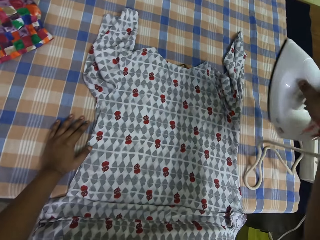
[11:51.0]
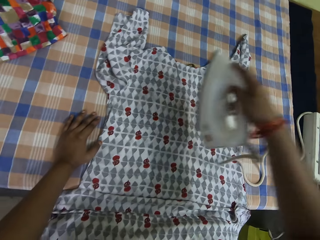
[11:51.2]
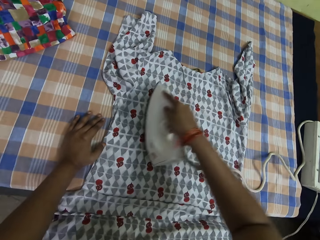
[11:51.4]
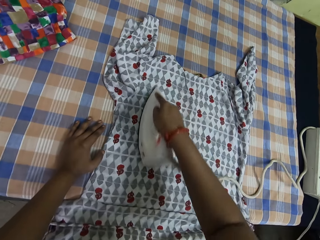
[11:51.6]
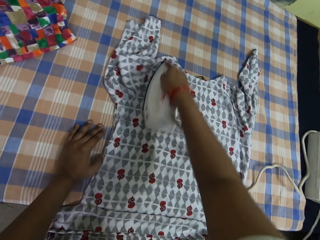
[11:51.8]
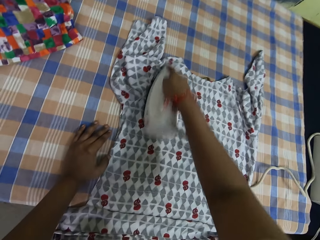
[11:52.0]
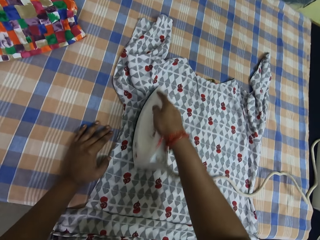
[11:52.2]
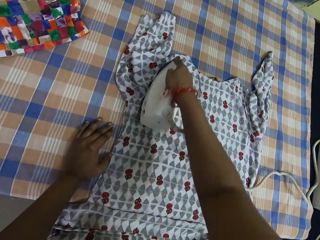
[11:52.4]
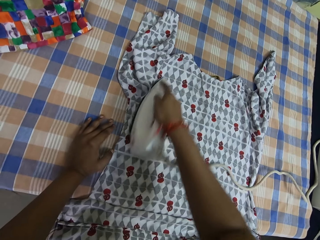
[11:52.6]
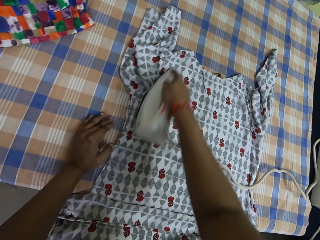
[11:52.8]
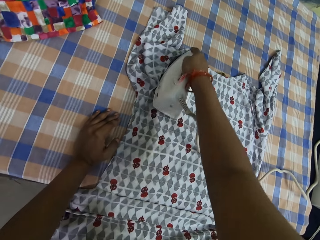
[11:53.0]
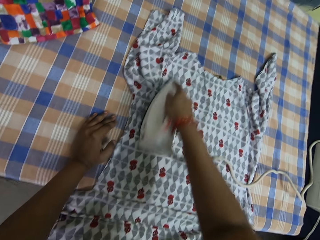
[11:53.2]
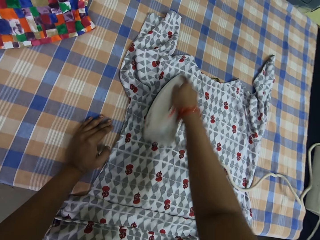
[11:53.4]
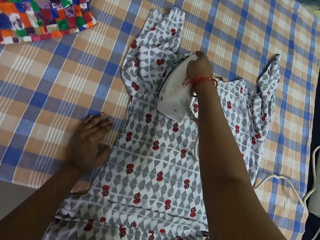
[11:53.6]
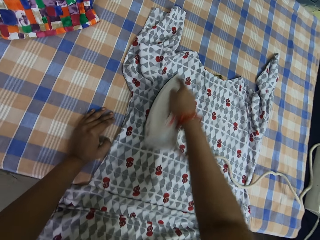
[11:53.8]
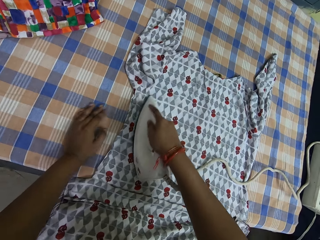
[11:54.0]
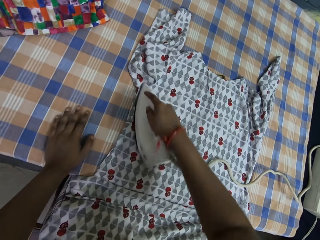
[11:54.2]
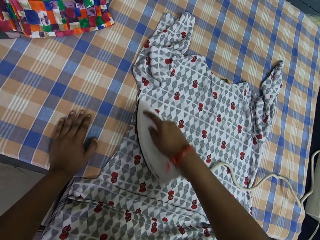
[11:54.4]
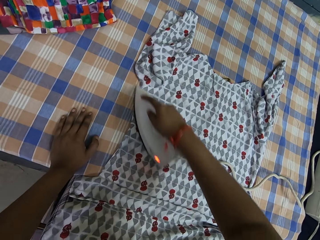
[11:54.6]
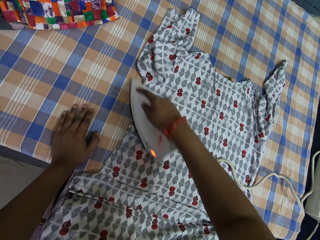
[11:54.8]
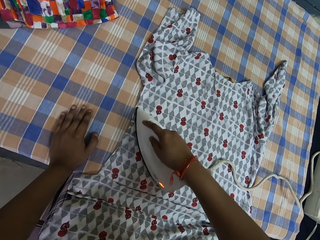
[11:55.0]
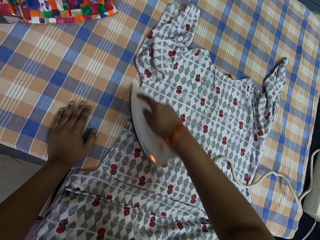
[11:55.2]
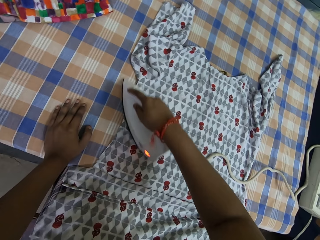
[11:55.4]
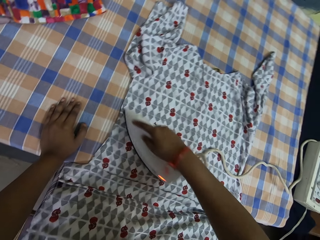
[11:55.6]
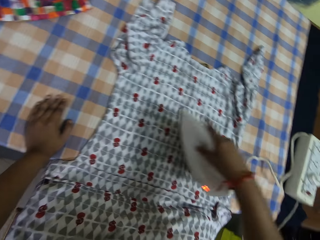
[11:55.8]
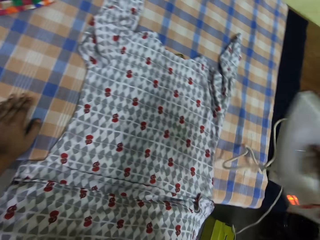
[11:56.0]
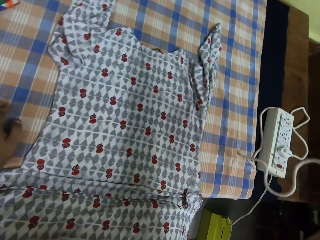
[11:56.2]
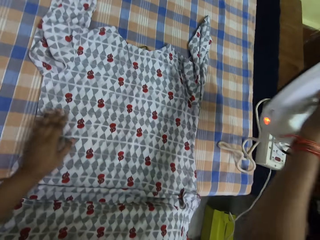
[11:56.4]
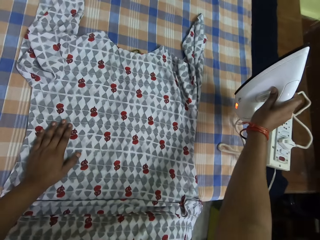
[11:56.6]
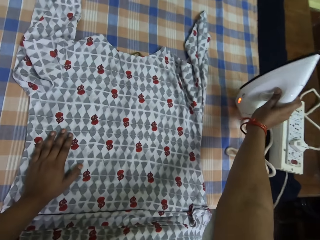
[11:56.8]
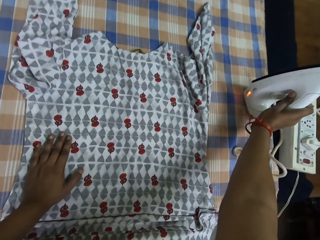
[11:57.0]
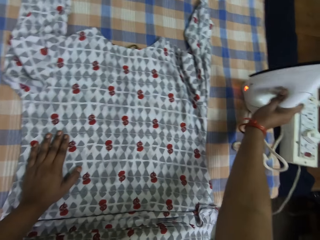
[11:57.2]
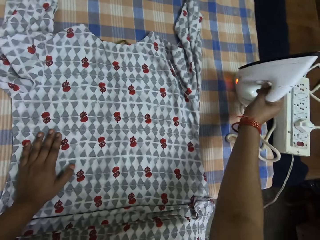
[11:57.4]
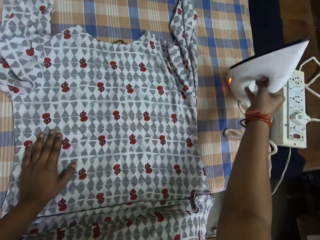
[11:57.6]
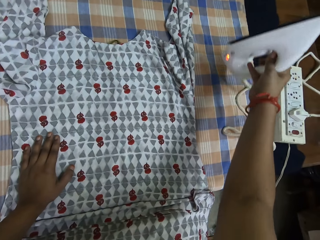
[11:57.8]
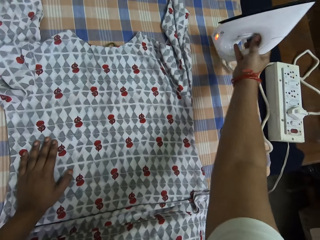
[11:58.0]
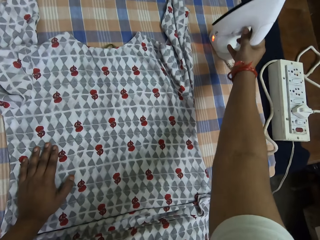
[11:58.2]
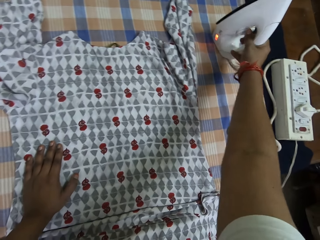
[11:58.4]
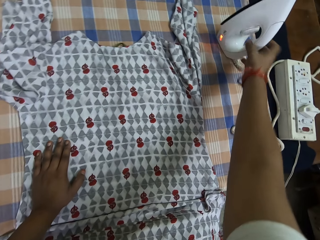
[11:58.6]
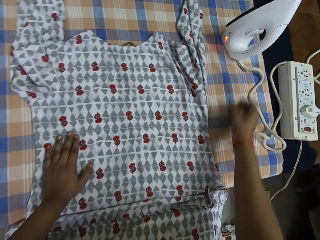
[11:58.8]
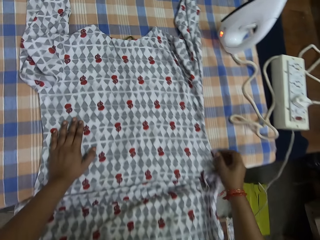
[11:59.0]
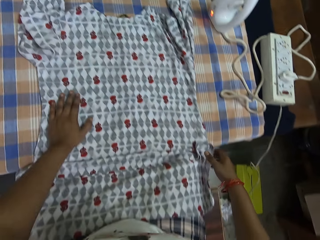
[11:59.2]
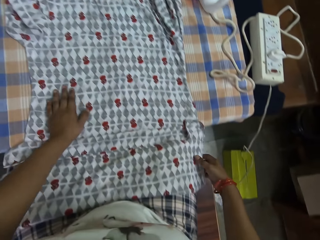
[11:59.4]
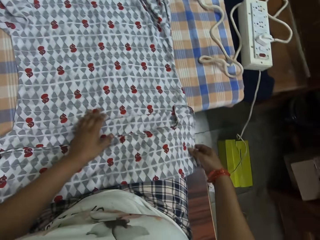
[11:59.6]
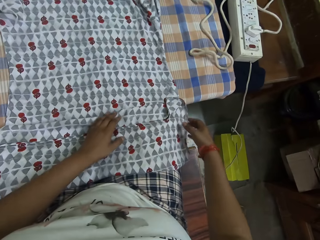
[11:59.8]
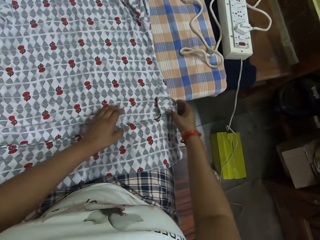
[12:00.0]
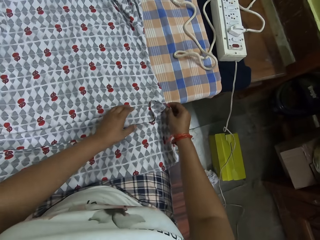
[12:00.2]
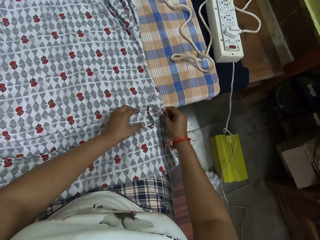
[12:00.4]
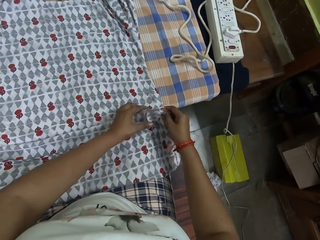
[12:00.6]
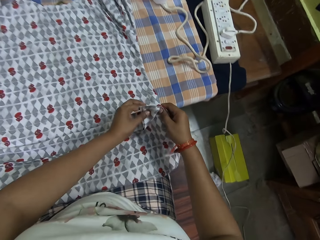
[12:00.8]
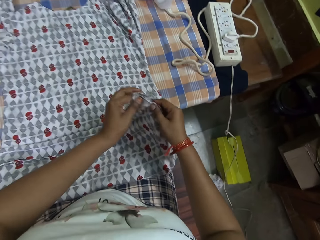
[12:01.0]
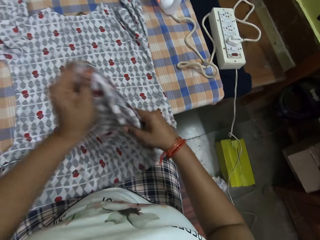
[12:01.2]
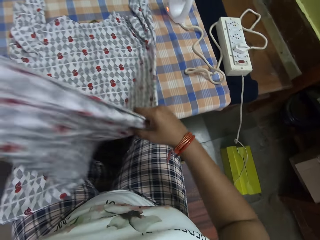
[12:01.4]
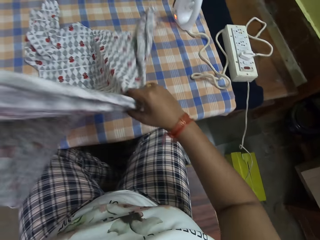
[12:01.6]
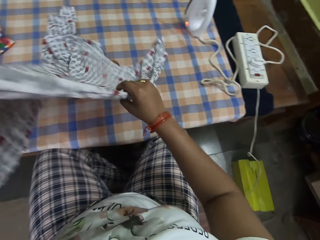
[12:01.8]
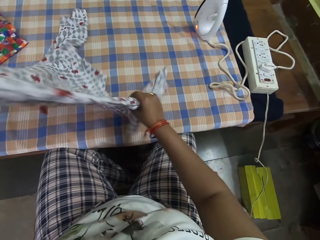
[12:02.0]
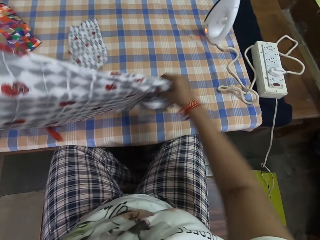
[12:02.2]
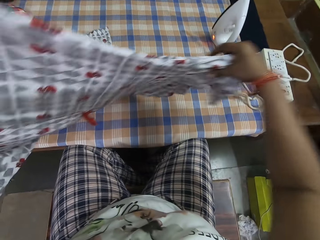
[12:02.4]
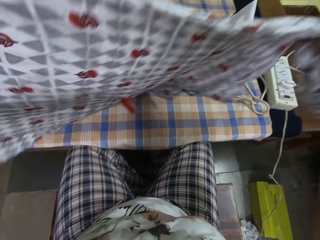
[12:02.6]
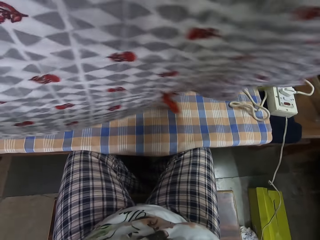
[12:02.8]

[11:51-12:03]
The camera wearer picks up the iron box. He smoothens the cloth on the table with the pressing iron in his right hand. He puts down the iron box, touches the cloth and picks up the cloth.

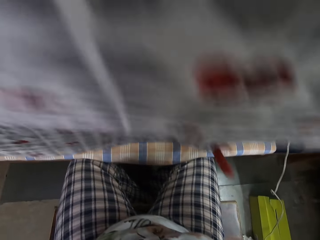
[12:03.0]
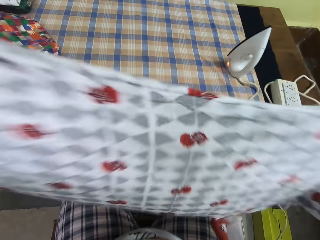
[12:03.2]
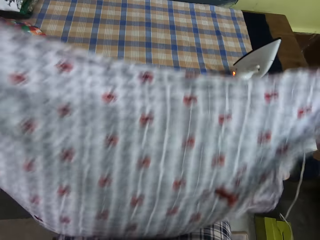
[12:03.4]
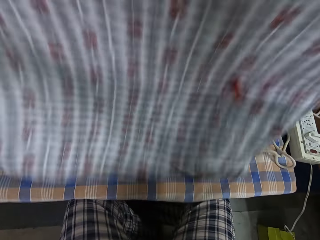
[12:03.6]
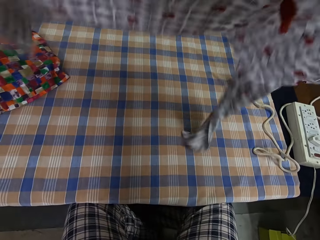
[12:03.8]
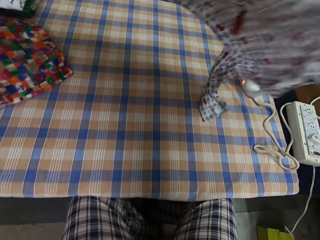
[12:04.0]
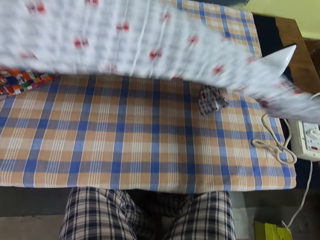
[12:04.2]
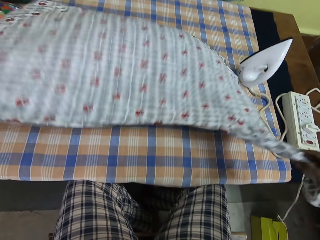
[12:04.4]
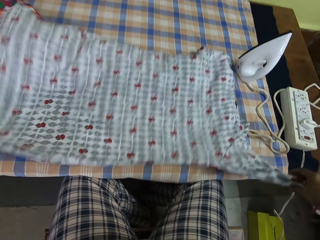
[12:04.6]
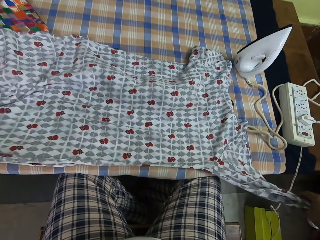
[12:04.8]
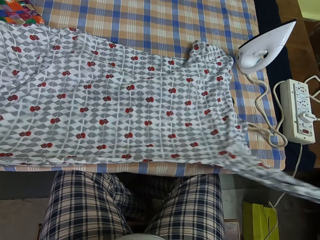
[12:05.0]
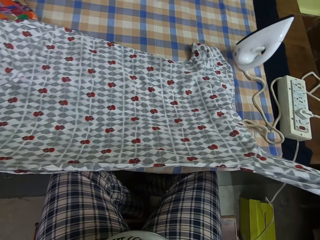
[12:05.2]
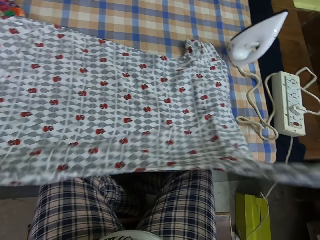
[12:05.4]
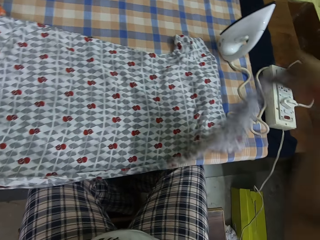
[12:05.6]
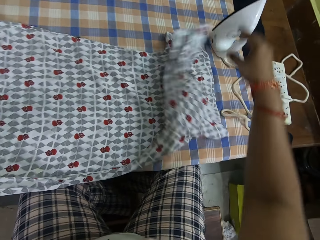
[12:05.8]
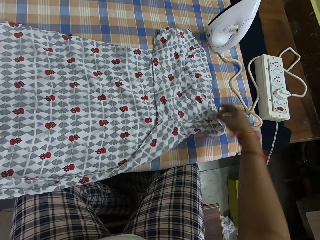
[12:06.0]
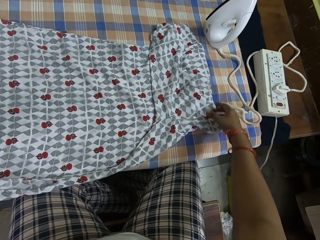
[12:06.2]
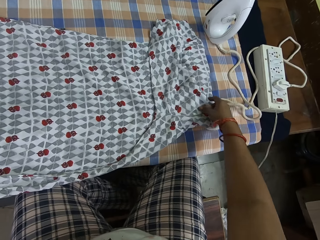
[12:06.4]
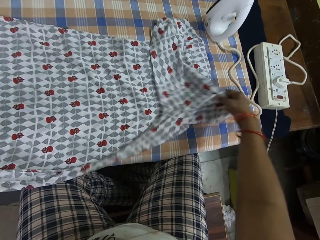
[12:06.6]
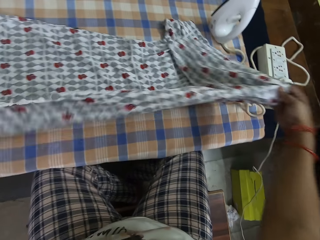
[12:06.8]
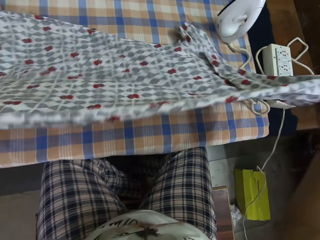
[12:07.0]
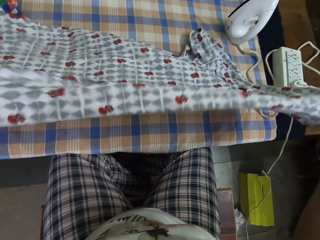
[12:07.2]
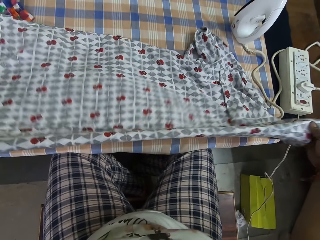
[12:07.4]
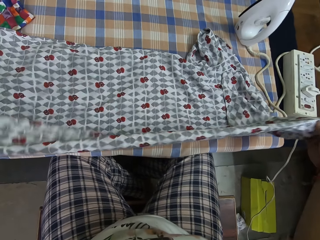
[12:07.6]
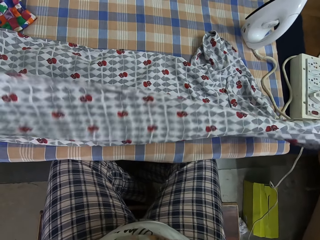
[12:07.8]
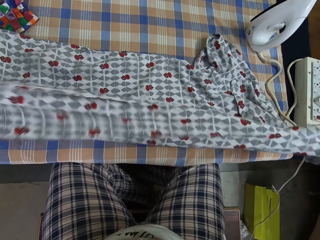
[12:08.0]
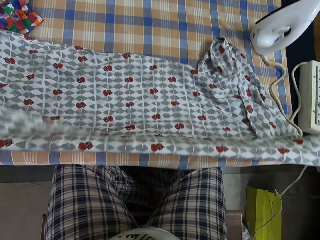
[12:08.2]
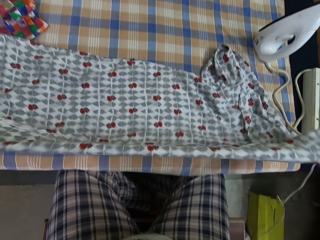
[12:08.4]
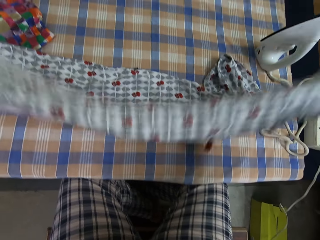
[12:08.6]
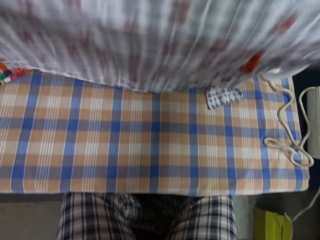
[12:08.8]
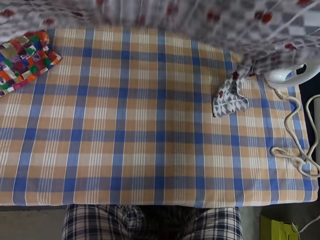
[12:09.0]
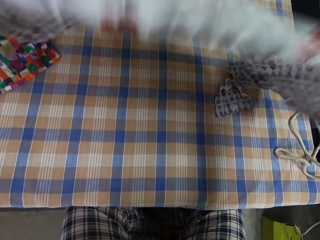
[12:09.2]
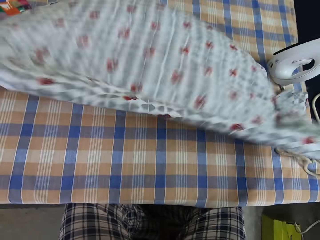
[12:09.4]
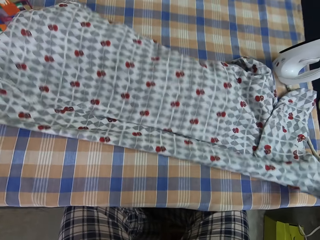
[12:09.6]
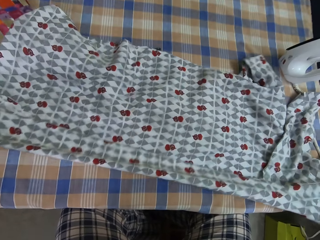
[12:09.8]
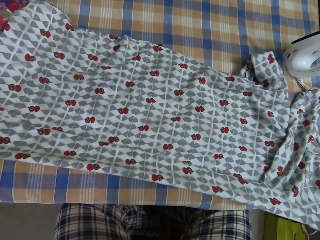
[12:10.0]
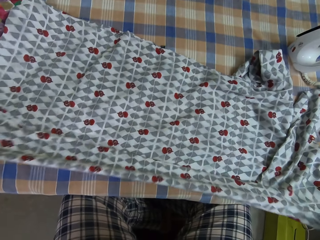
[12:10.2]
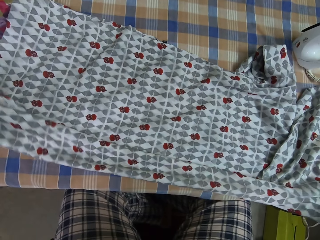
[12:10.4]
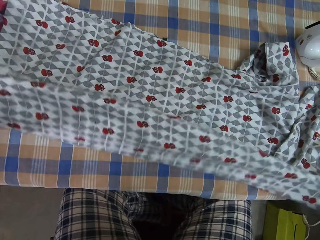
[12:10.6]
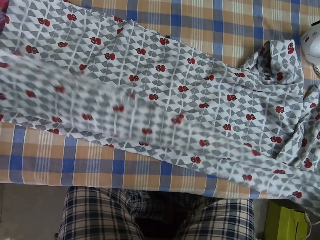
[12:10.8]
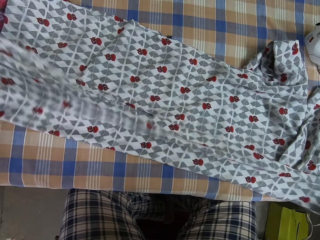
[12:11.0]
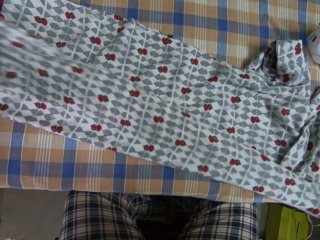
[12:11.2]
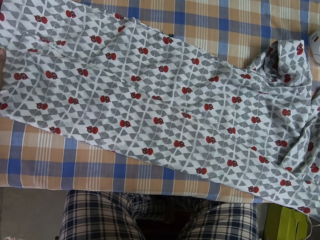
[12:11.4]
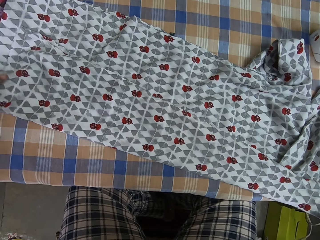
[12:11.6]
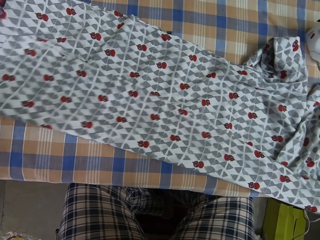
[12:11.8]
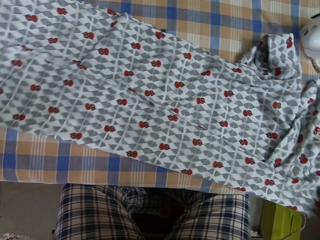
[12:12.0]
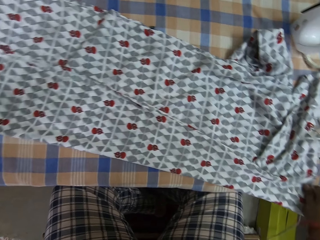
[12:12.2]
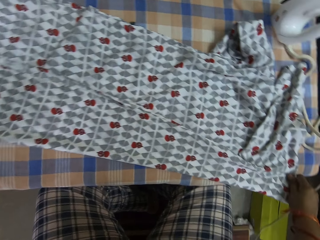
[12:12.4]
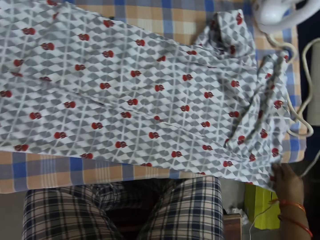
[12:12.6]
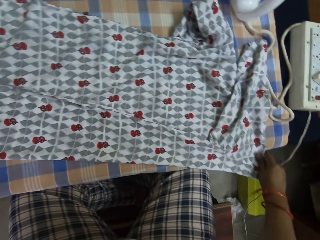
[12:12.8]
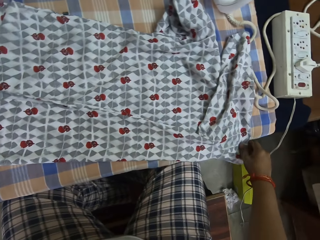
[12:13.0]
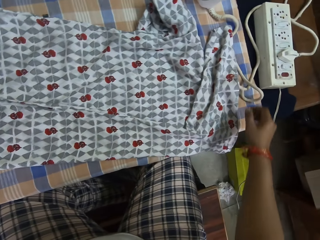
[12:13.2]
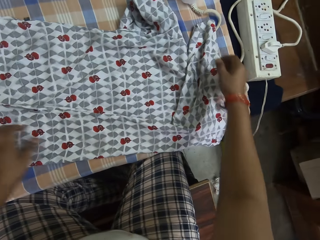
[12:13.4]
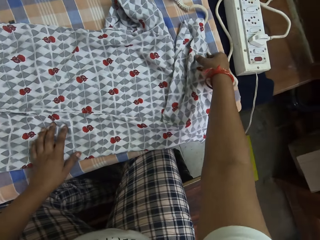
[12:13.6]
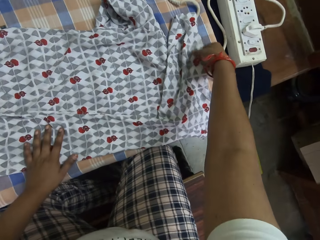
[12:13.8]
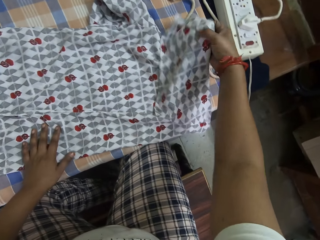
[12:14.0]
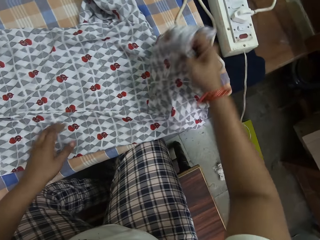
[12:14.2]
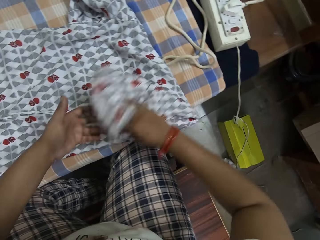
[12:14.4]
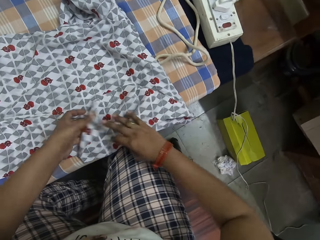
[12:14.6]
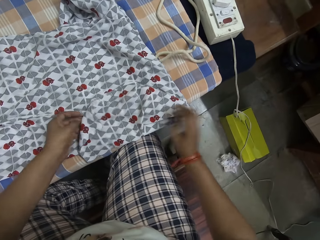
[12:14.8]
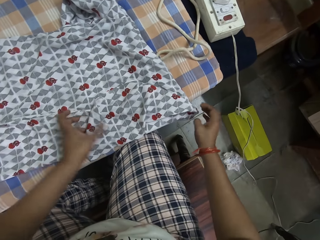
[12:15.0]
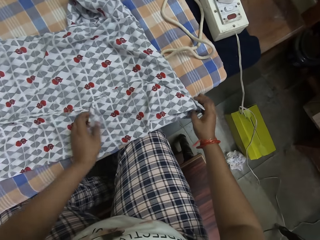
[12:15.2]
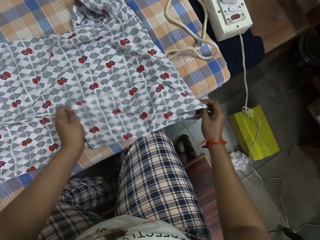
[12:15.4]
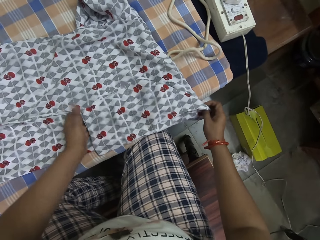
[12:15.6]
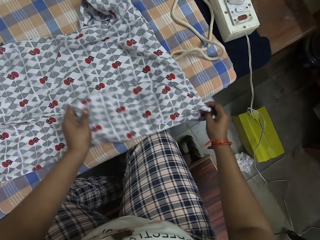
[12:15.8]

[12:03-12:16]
The camera wearer puts down the cloth. He adjusts the cloth on the table with both his hands. He folds the cloth, lifts up the cloth, puts down the cloth and folds the cloth.
